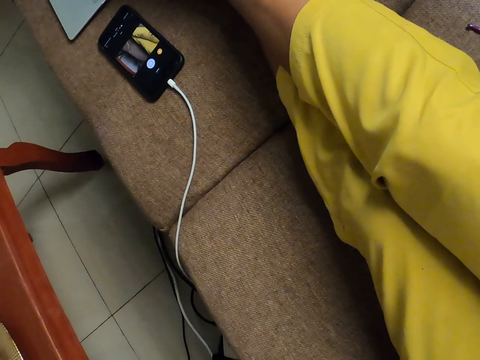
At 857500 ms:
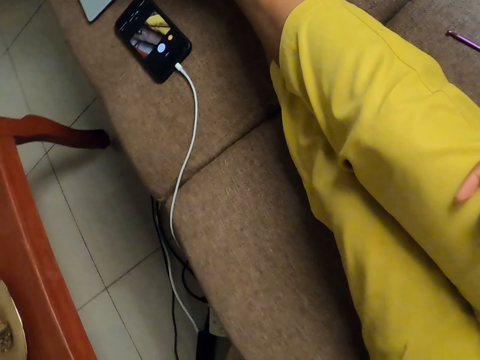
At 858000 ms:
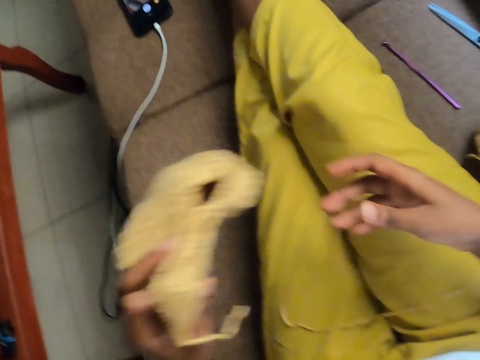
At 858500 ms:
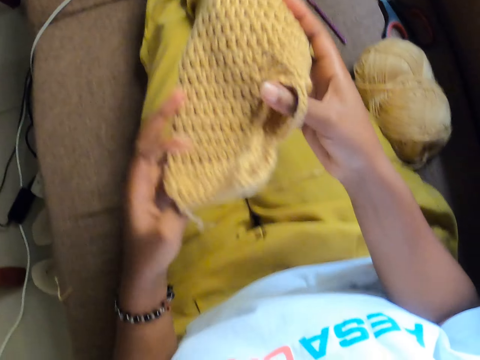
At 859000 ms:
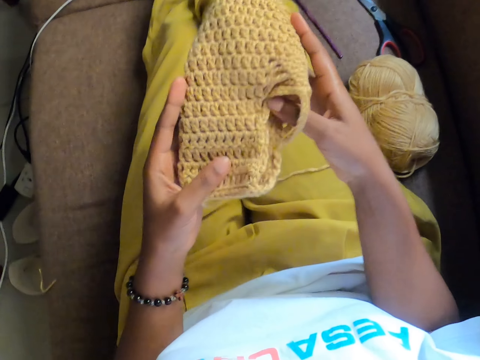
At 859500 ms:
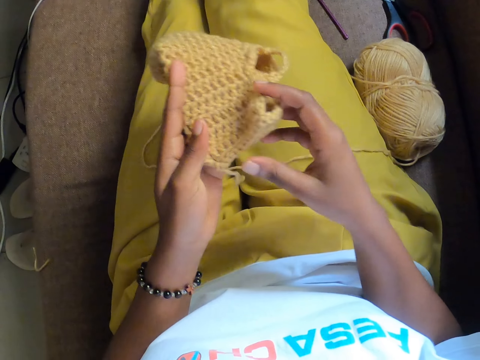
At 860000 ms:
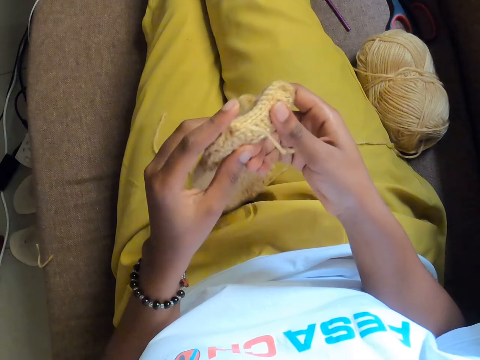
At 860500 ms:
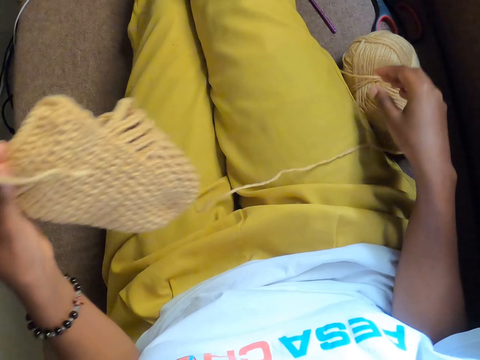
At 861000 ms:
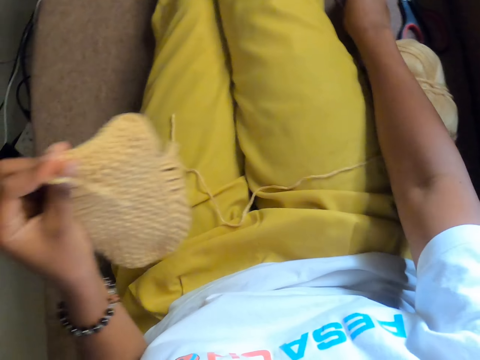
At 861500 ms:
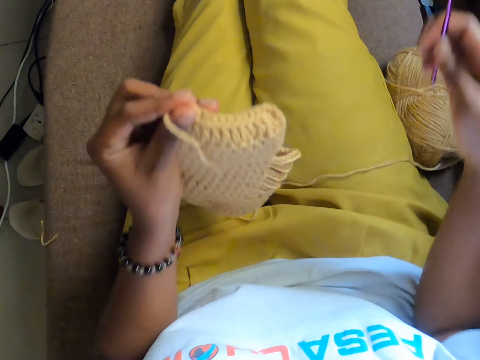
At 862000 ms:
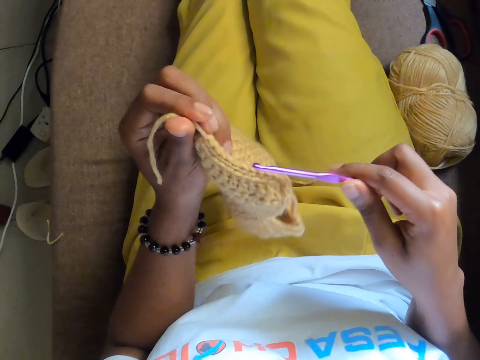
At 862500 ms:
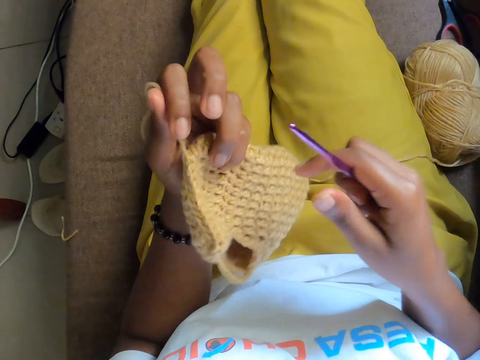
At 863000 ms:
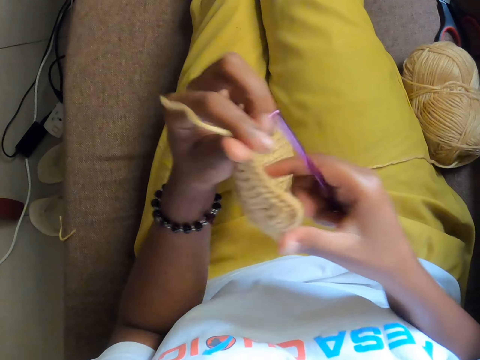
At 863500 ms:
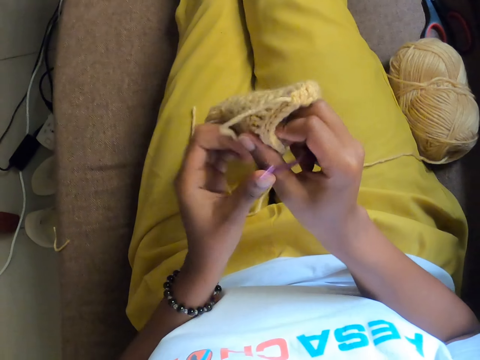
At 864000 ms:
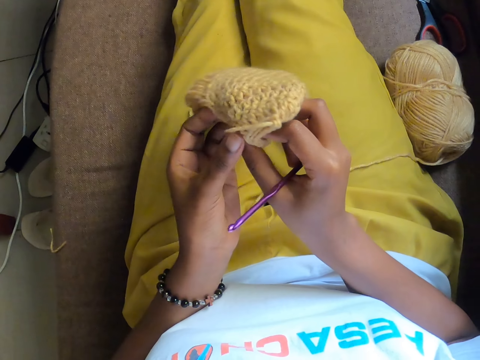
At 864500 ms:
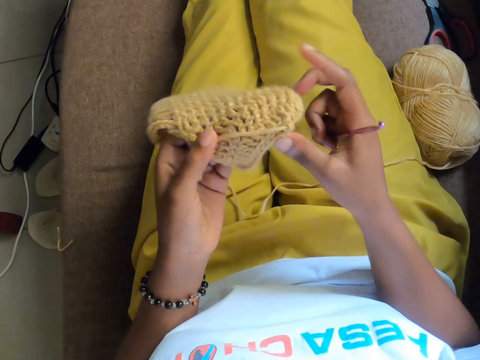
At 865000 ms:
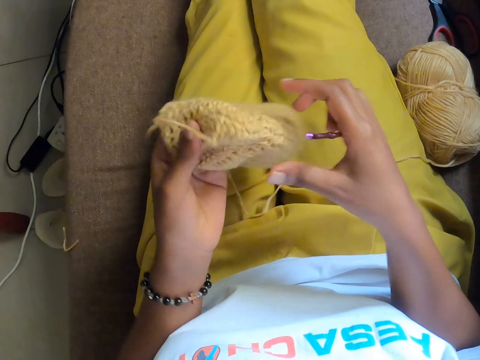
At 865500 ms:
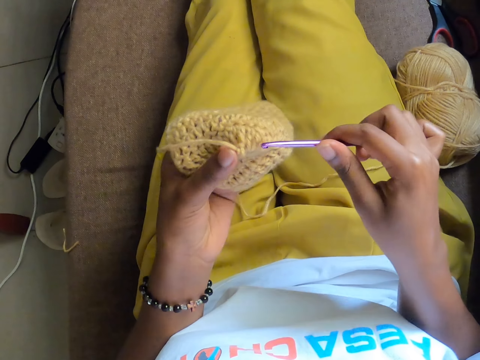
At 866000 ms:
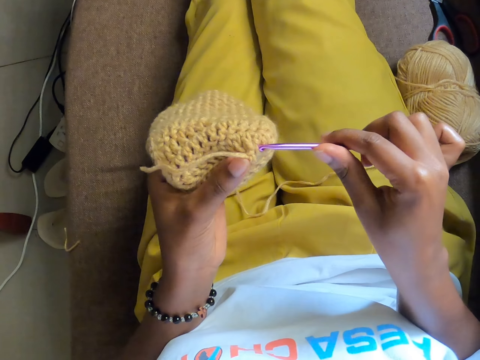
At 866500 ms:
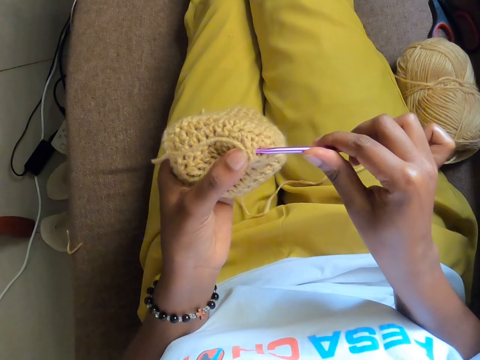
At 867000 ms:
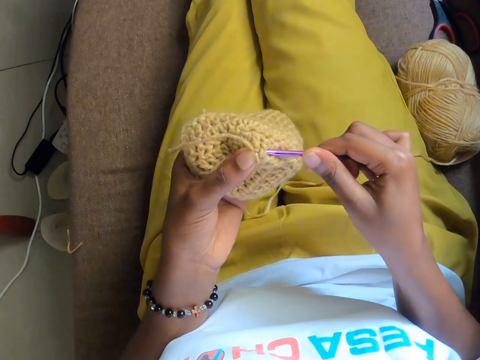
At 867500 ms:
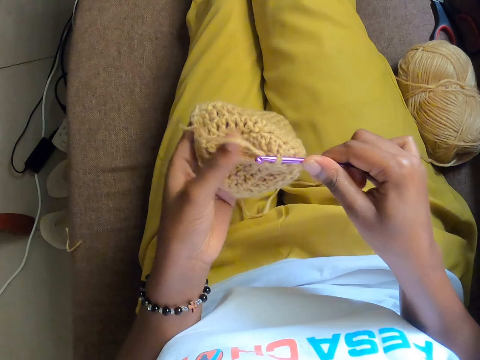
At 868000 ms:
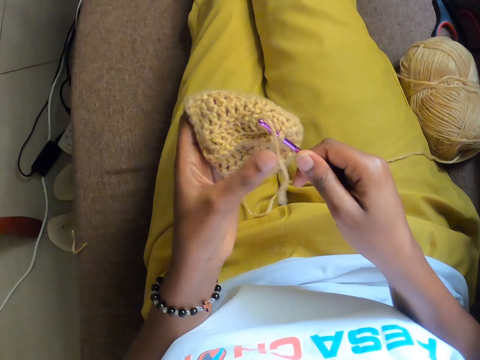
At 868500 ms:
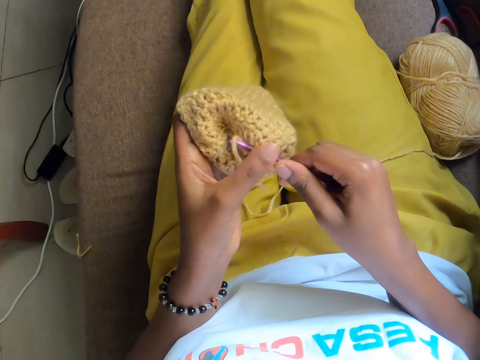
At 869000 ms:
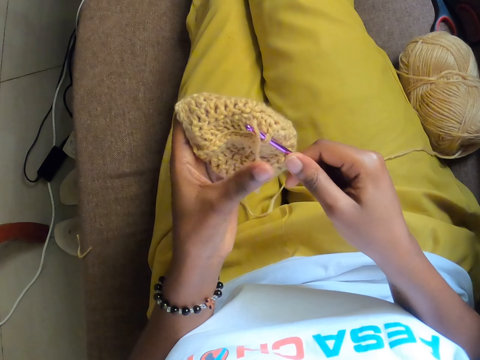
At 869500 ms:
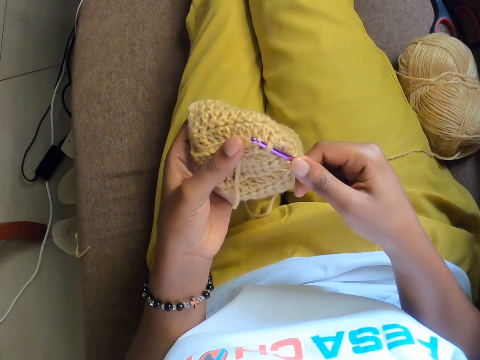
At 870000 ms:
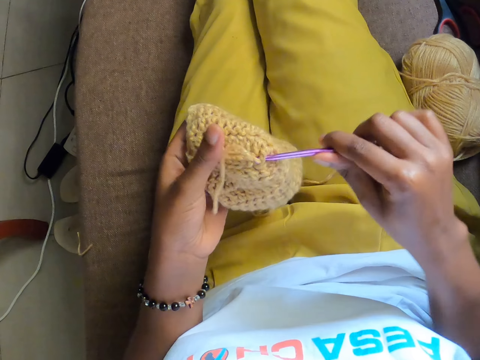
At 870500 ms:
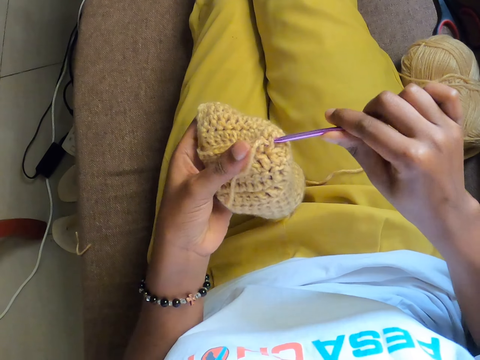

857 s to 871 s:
The camera wearer looks at the phone. She picks a crocheted yarn or crochet cloth from a table with her left hand. She holds the crocheted yarn with both hands. She looks at the crochet cloth. She passes the crocheted yarn to her left hand. She picks the knitting hook from the floor with her right hand. She looks at the crochet cloth. She passes the crocheted yarn from her left hand to her right hand. She passes the crocheted yarn from her right hand to her left hand. She crochets the crocheted yarn with the knitting hook in her right hand.

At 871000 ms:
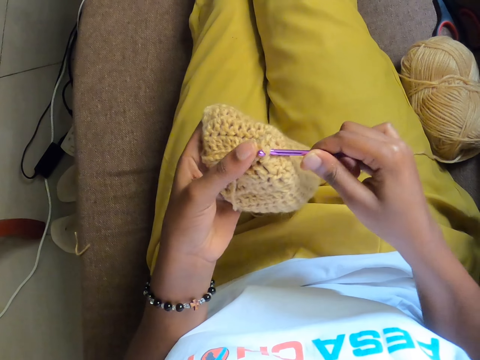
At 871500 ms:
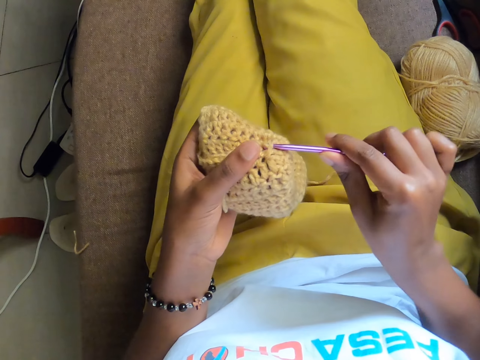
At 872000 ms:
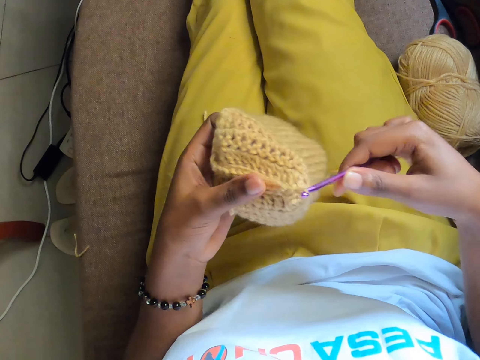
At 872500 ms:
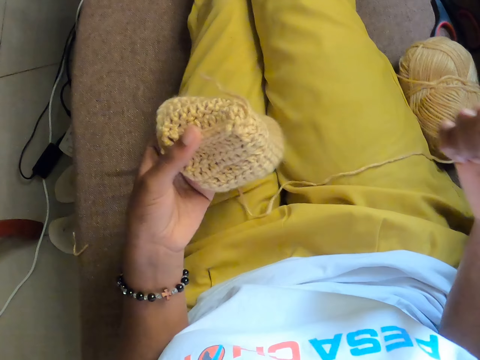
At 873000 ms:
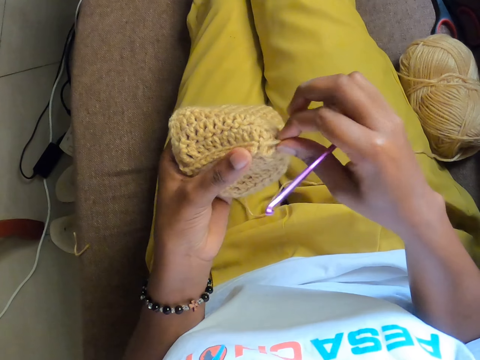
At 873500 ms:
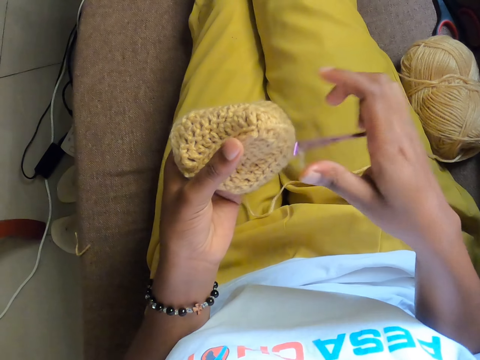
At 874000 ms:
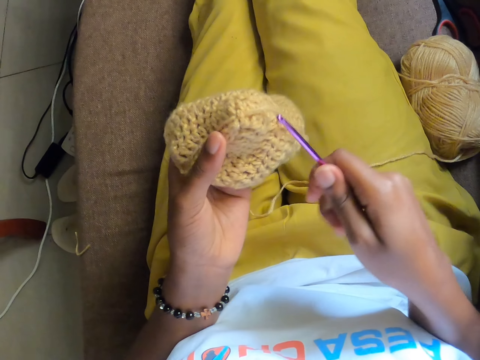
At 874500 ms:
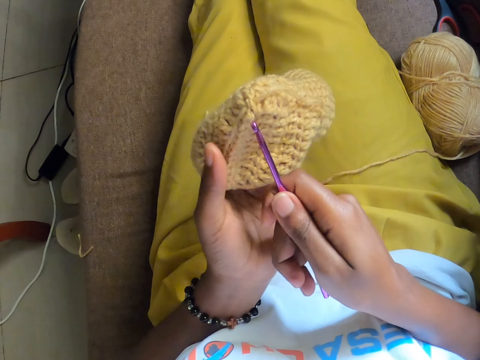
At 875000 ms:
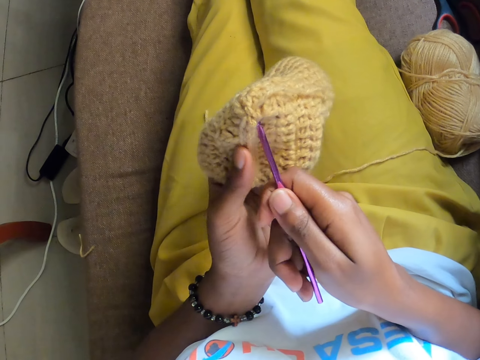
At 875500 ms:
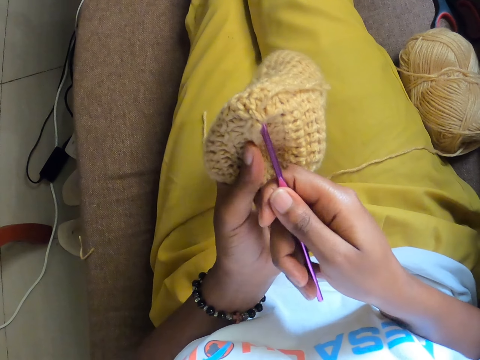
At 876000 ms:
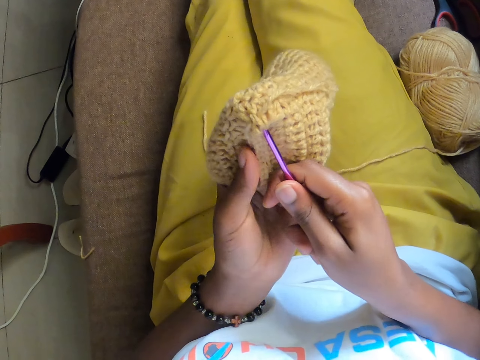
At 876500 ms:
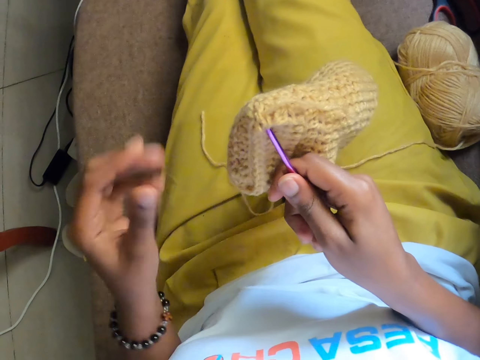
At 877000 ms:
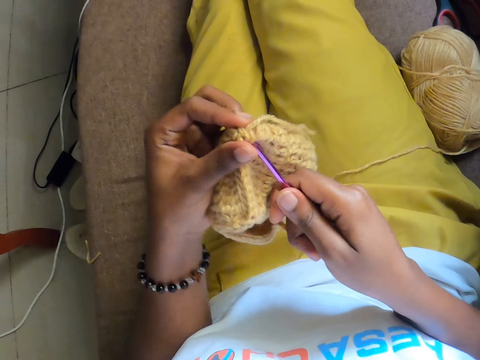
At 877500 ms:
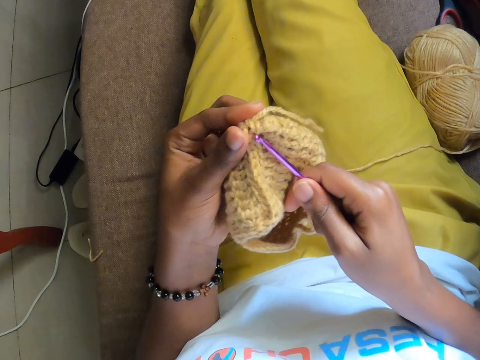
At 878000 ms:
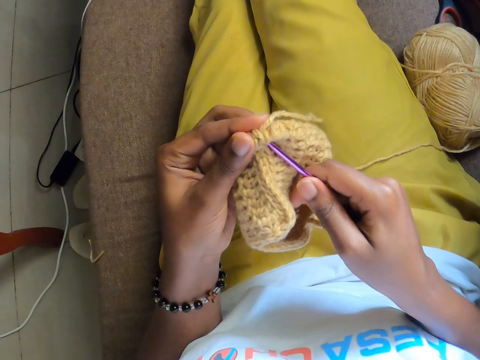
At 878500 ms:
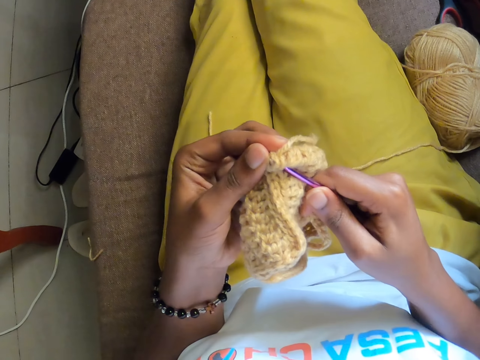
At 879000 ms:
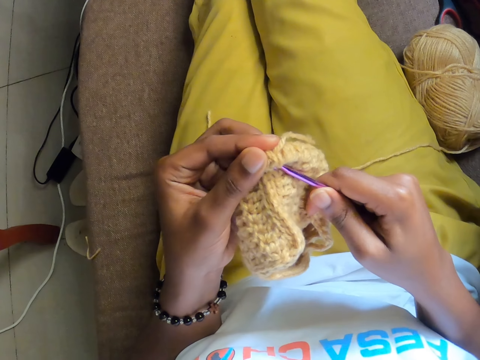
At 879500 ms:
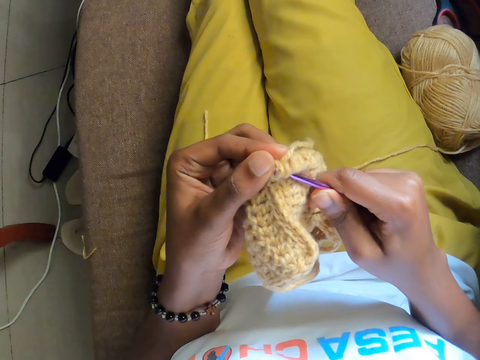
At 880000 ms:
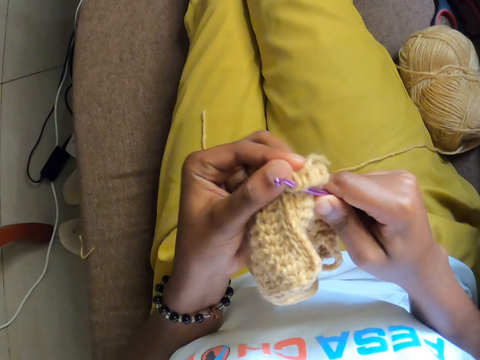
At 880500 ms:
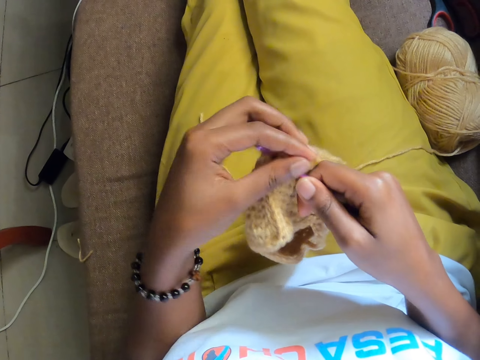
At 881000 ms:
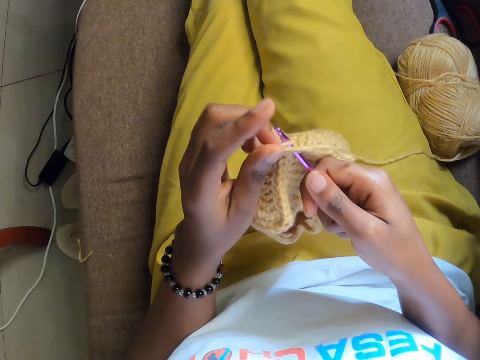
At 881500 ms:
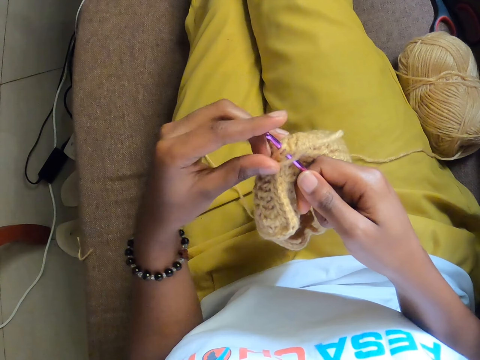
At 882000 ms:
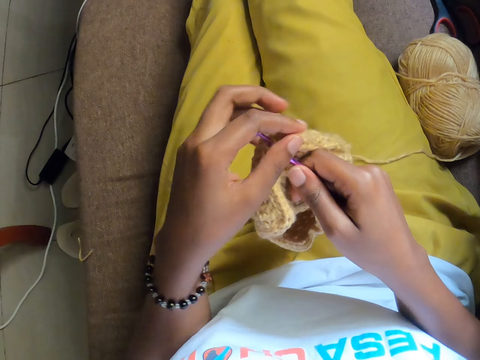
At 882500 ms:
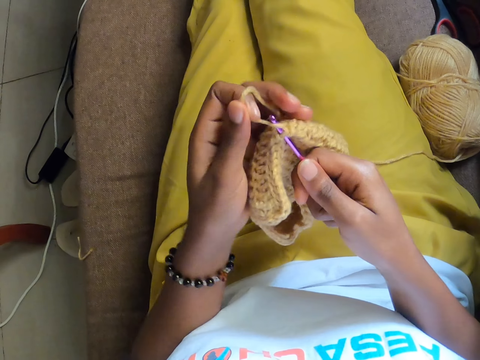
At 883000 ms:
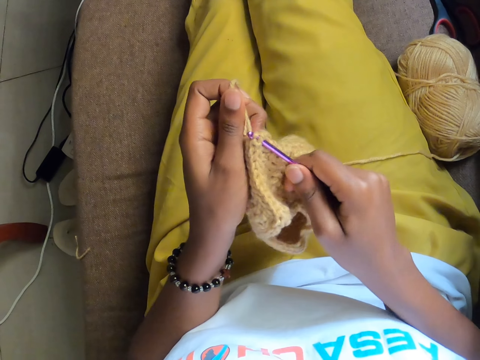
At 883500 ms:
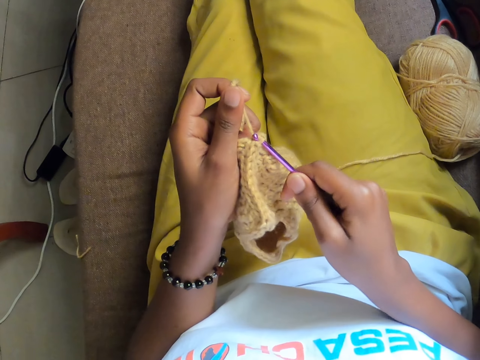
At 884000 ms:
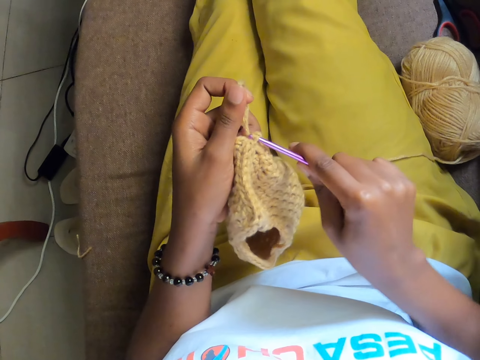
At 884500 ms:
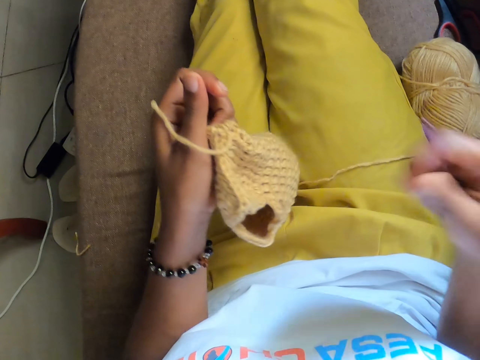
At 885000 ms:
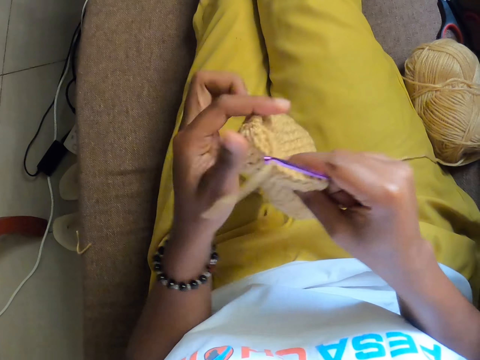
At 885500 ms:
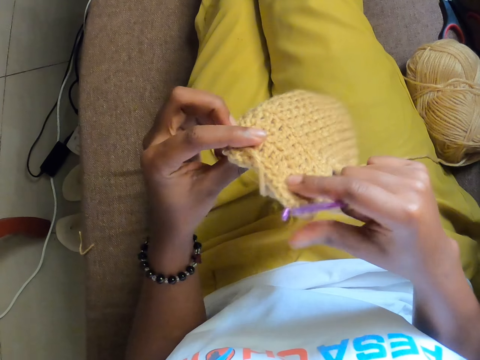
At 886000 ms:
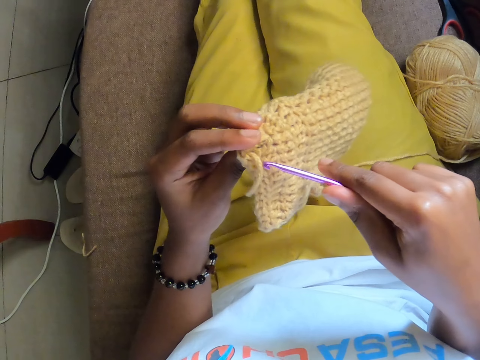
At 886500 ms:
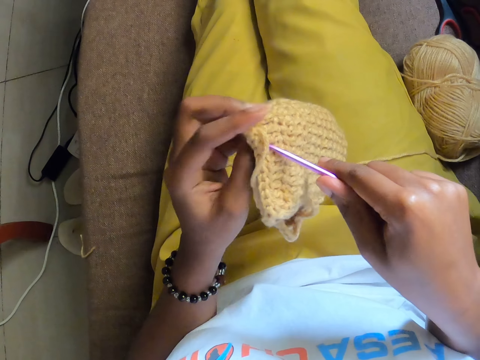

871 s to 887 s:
The camera wearer pulls a wool on the crocheted yarn with her right hand. She crochets the crocheted yarn with the knitting hook in her right hand. She looks at the crochet cloth.
